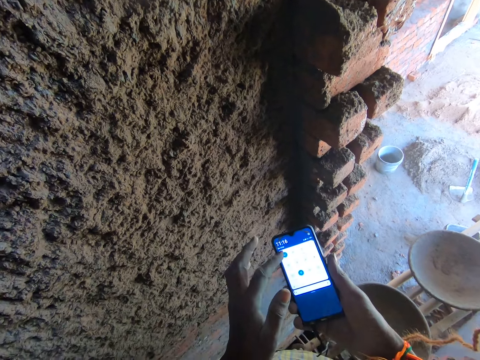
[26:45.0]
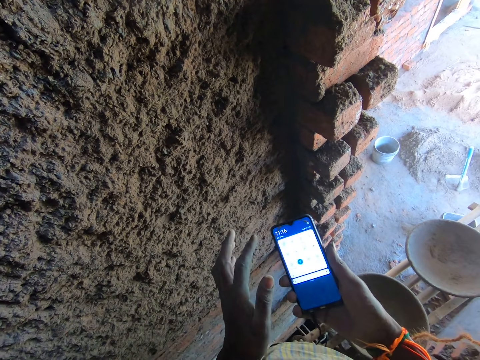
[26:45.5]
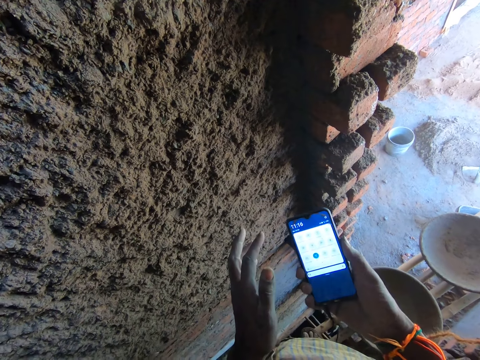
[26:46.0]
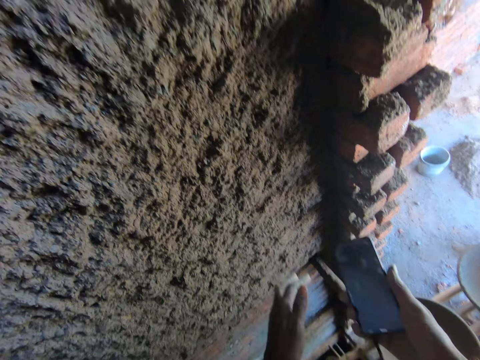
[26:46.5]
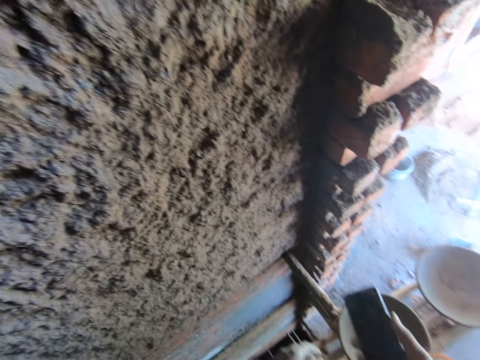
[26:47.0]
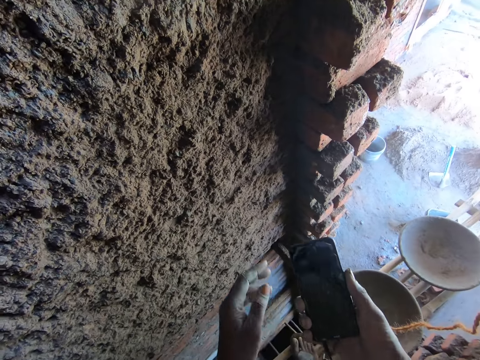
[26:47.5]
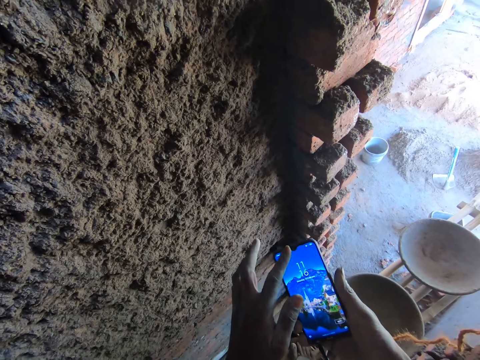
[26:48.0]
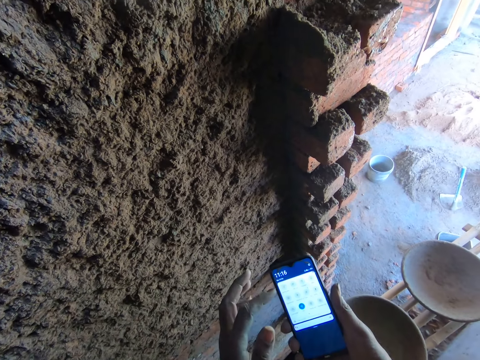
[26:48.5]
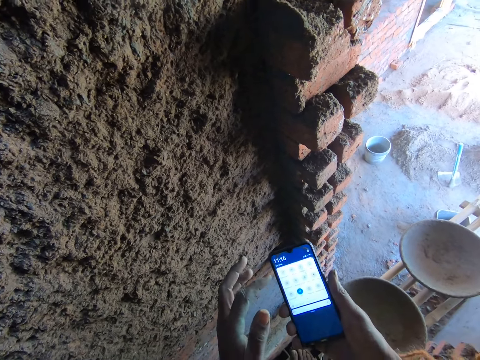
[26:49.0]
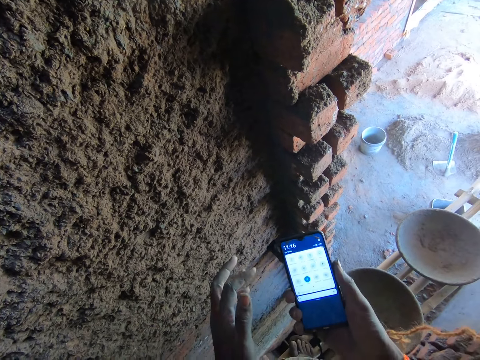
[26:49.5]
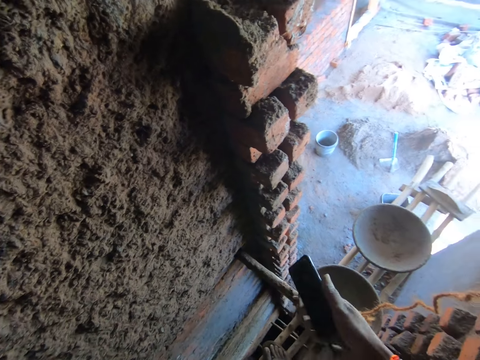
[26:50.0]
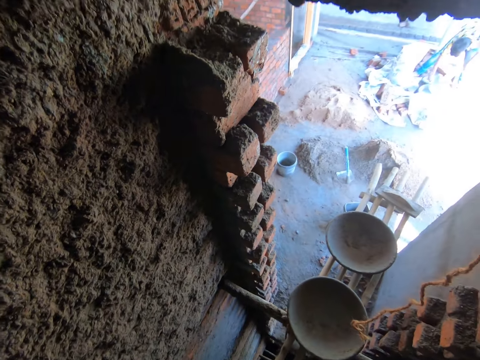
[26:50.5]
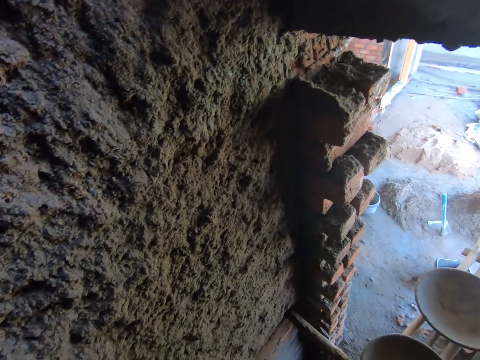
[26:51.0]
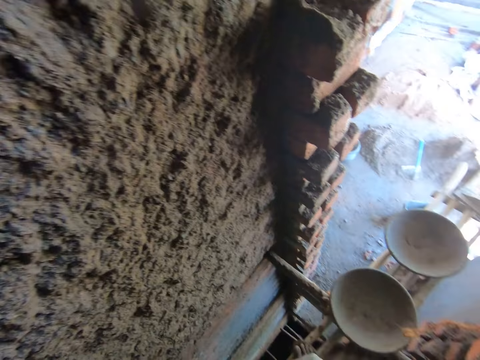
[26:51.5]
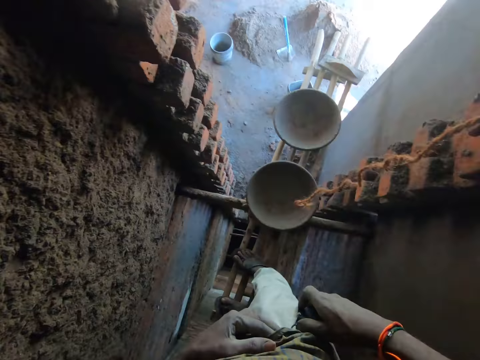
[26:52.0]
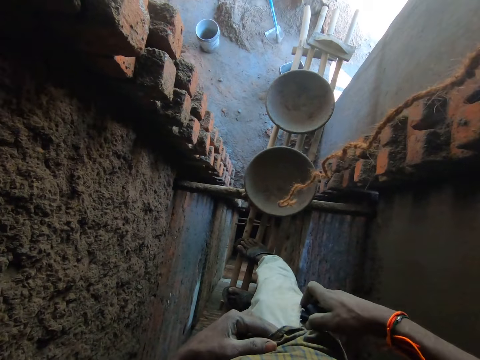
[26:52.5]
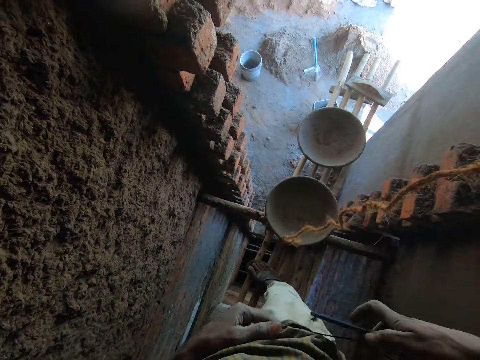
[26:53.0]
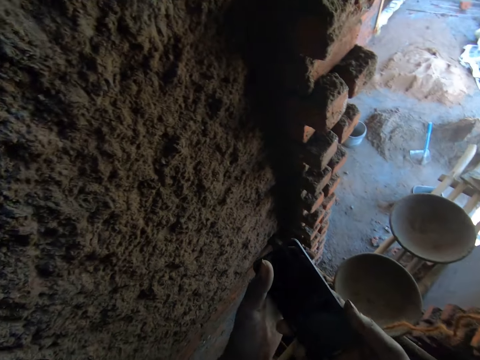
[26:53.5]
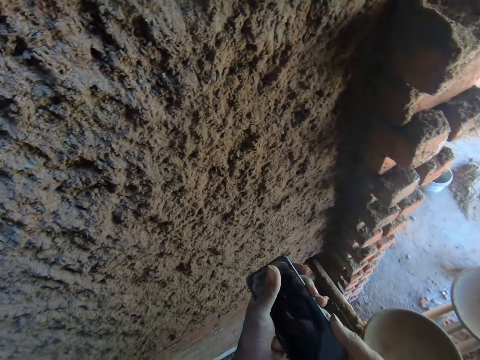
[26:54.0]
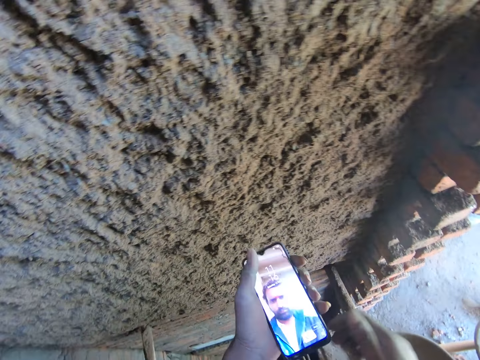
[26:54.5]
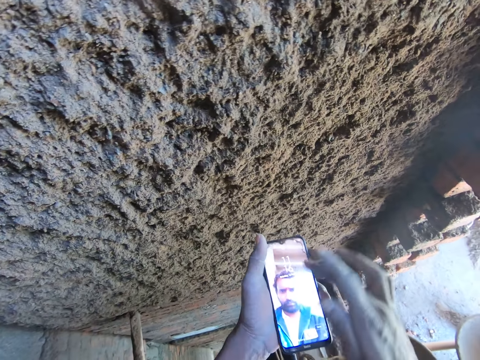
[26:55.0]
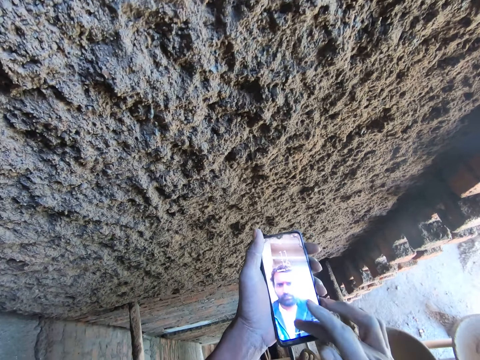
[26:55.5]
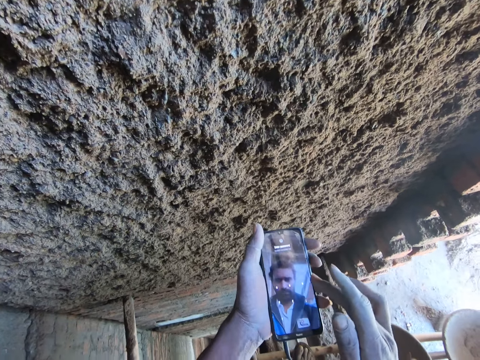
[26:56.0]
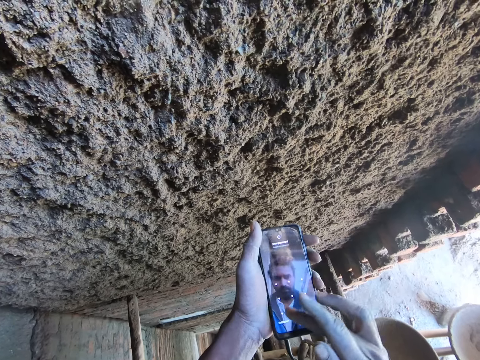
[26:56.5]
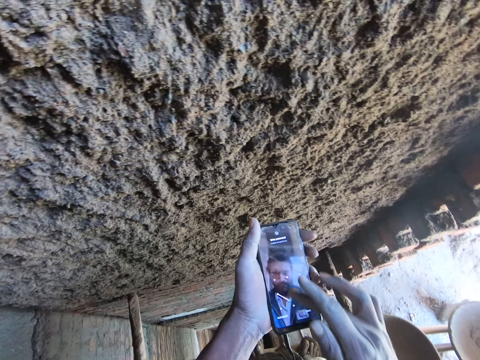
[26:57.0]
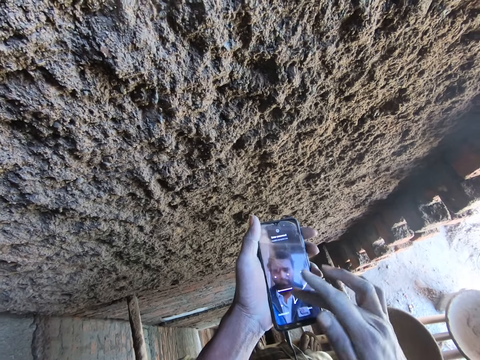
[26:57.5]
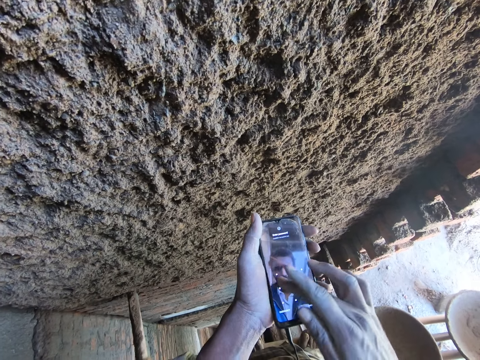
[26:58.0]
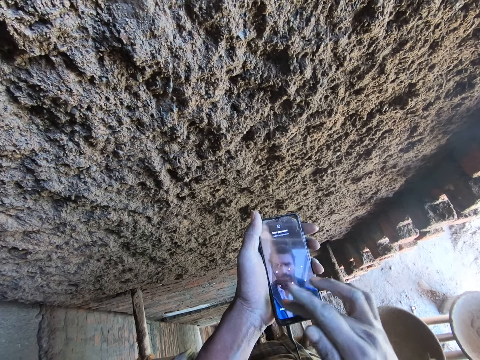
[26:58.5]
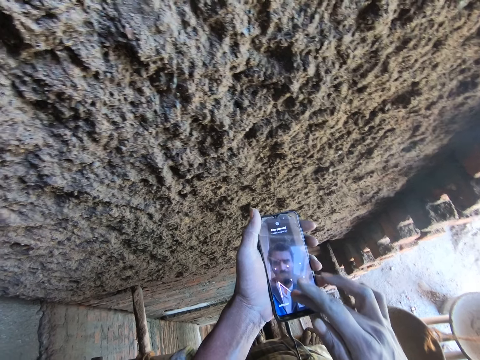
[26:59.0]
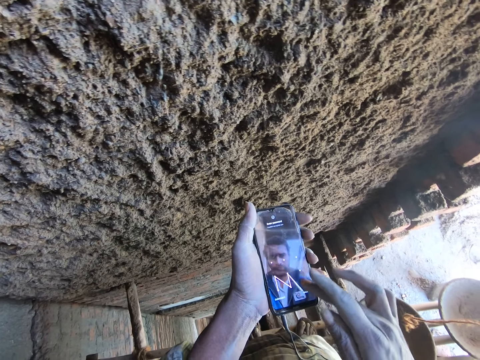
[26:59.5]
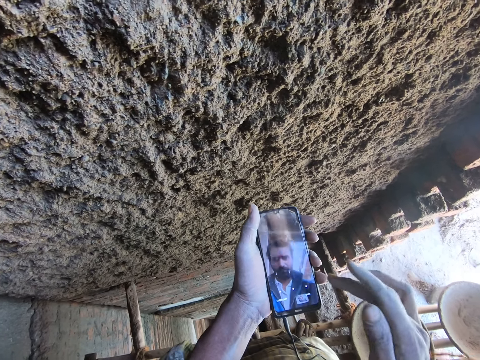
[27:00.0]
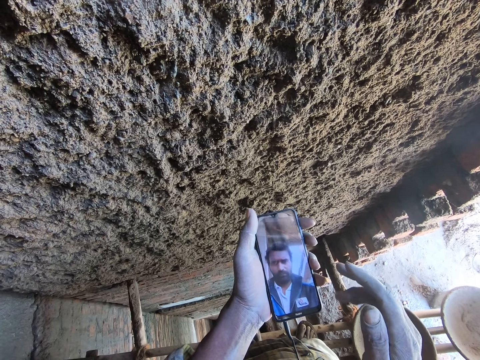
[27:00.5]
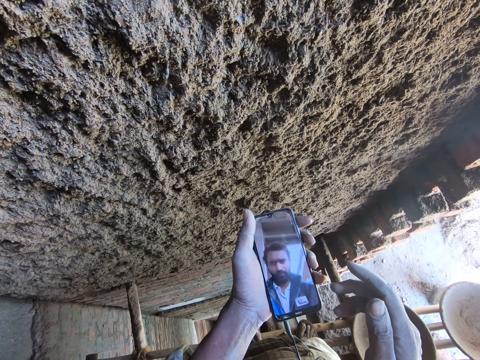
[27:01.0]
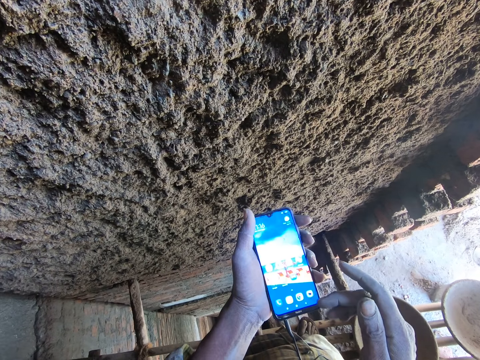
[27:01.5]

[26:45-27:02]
The camera wearer uses a phone. He puts the mobile phone in his right hand in his trouser pocket. He looks at empty mortar basins. He takes the mobile phone from his trouser pocket with his right hand. He passes the mobile phone in his right hand to his left hand. He presses the phone on the side. He operates the mobile phone in his left hand with his right hand.

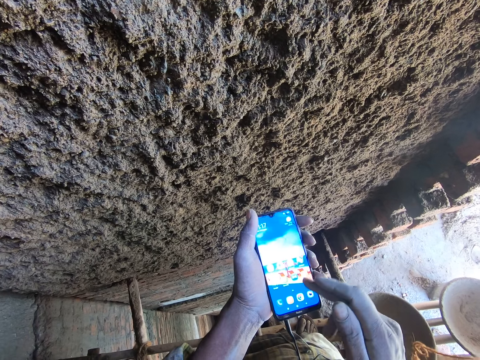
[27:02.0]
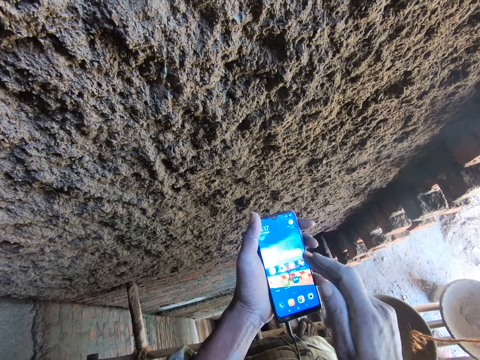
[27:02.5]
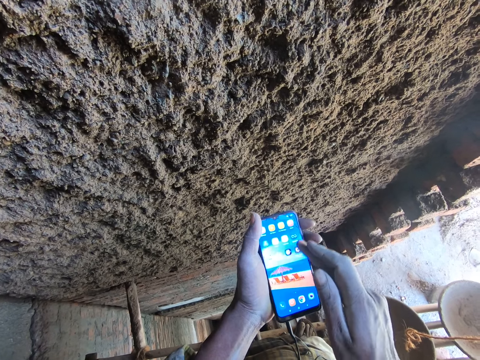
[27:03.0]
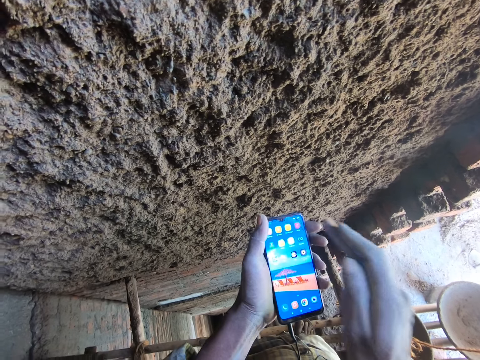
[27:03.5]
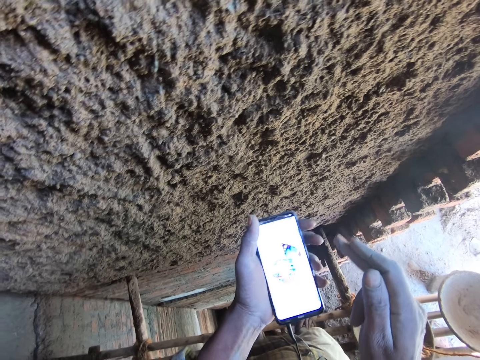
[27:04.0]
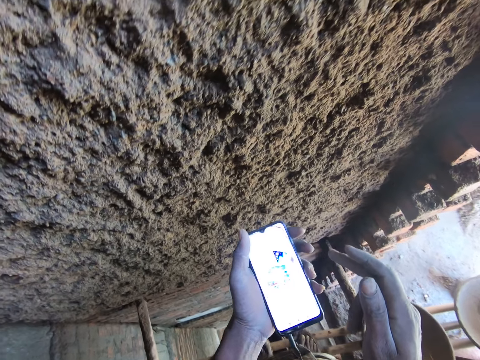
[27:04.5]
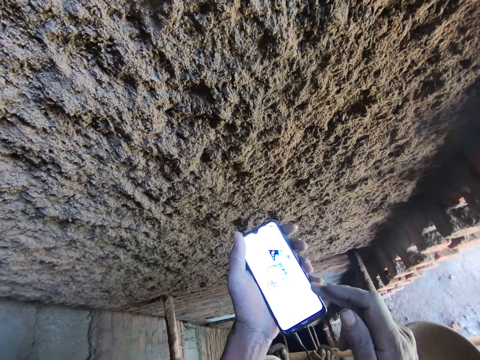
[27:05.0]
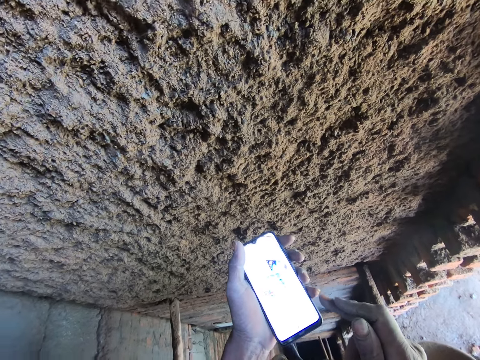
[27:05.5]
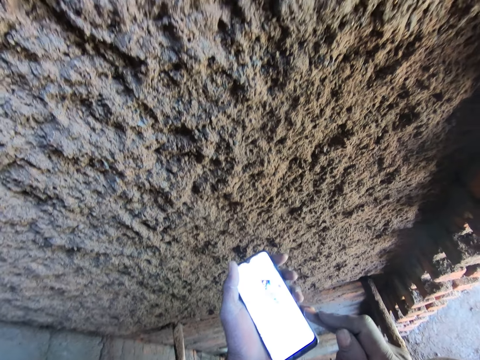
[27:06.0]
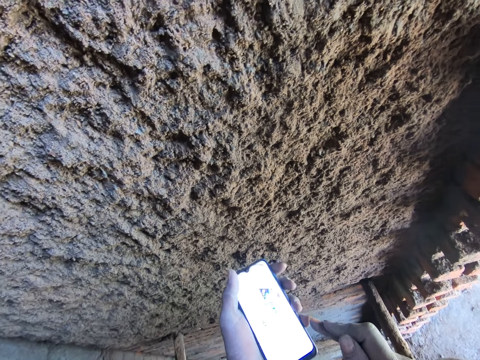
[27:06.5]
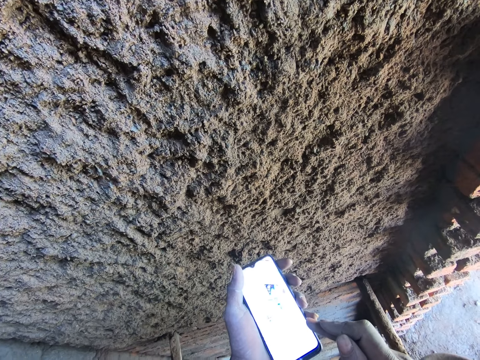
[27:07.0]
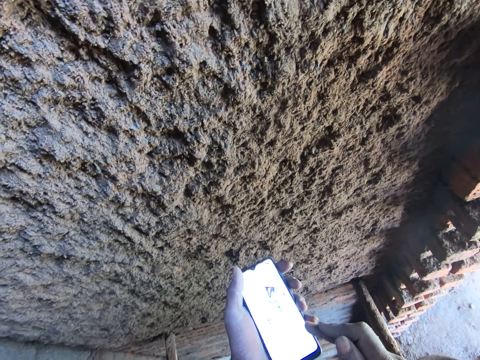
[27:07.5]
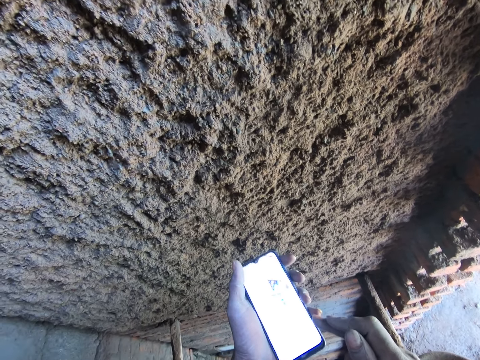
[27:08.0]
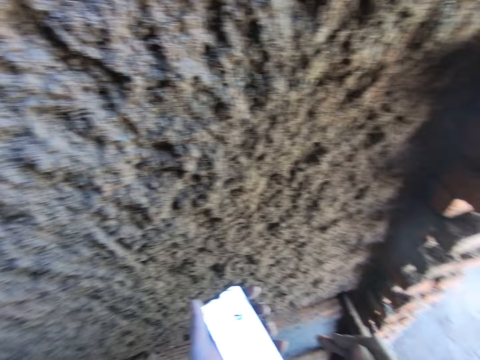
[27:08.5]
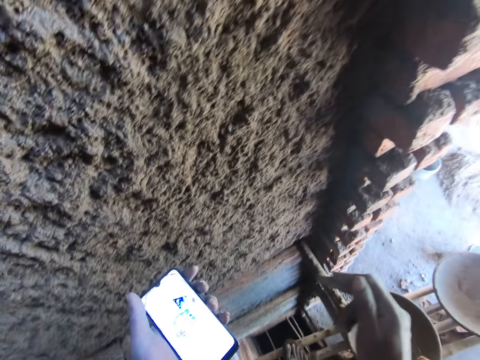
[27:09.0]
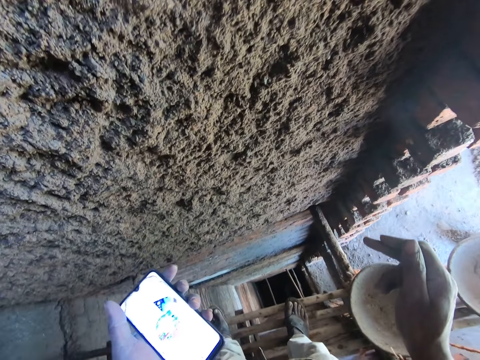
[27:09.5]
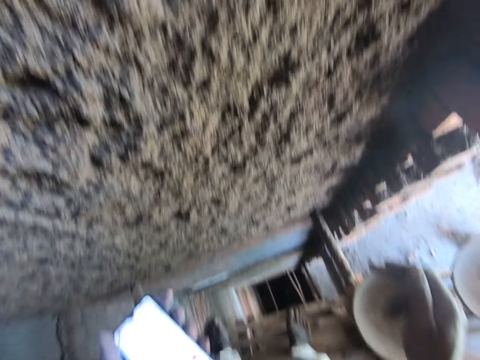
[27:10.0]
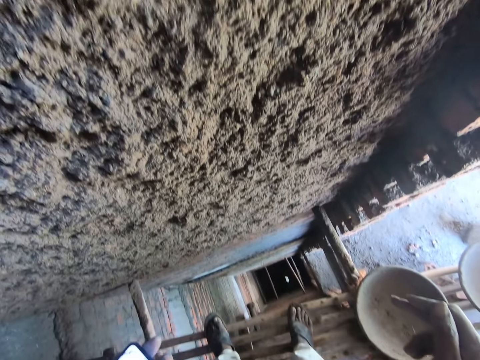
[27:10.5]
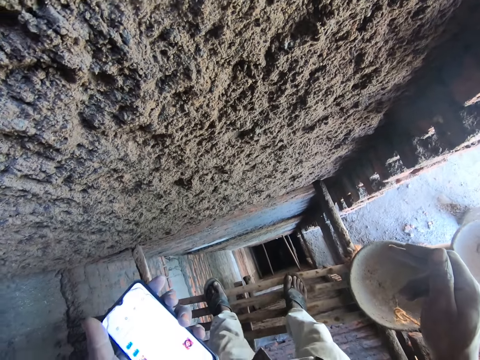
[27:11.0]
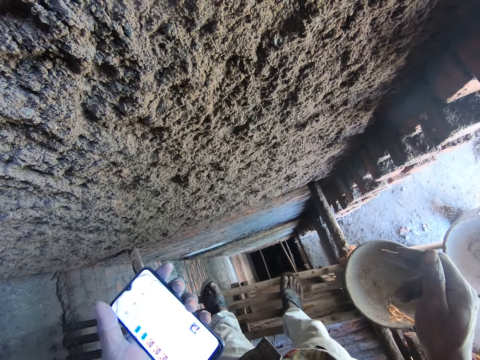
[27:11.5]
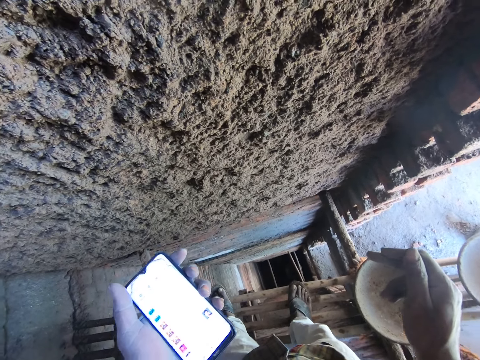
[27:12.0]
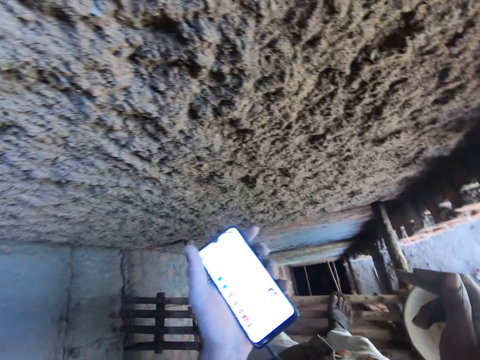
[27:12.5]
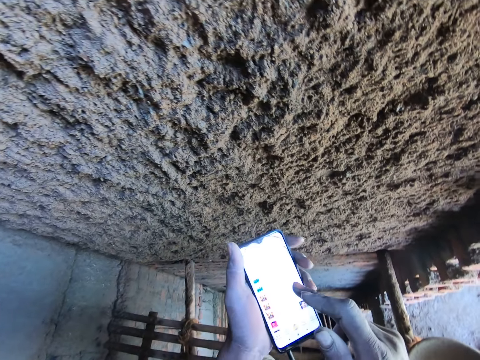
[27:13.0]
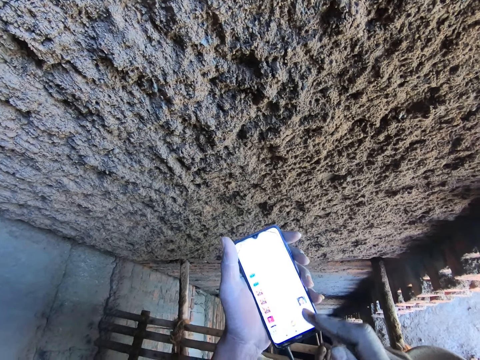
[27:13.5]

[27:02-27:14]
The camera wearer spits.
